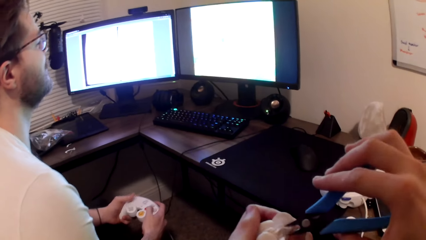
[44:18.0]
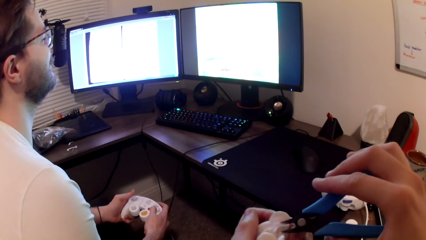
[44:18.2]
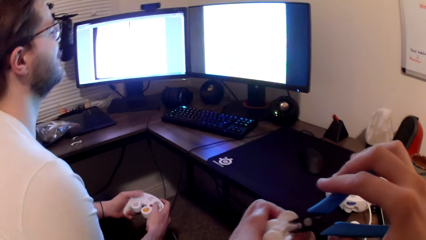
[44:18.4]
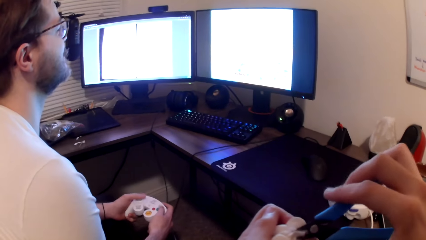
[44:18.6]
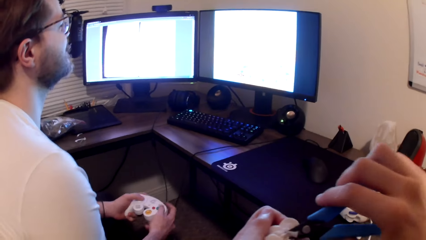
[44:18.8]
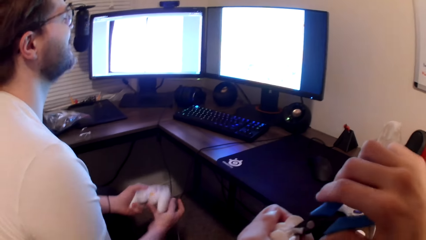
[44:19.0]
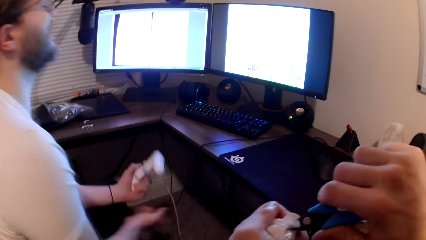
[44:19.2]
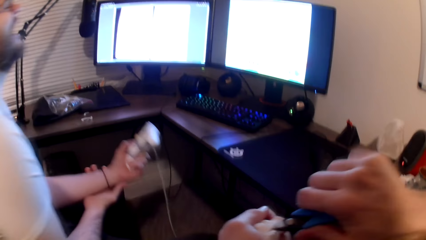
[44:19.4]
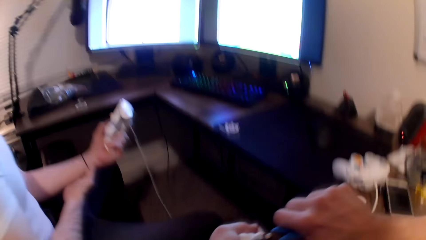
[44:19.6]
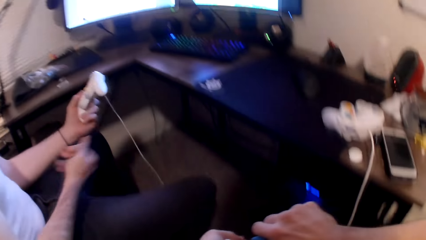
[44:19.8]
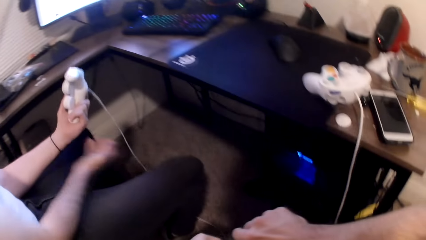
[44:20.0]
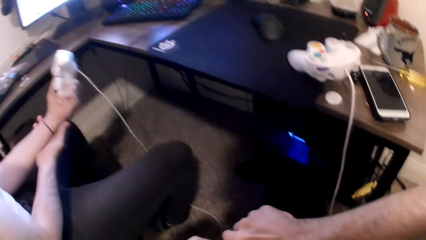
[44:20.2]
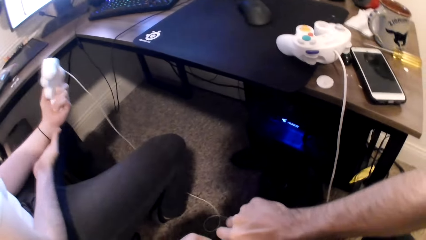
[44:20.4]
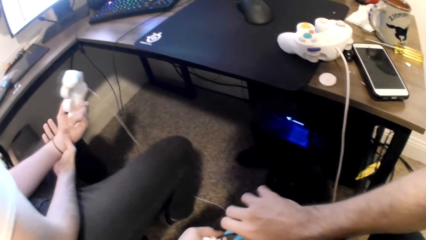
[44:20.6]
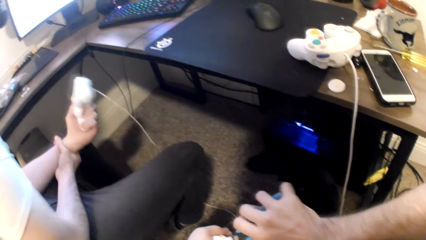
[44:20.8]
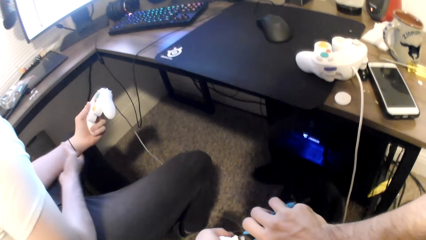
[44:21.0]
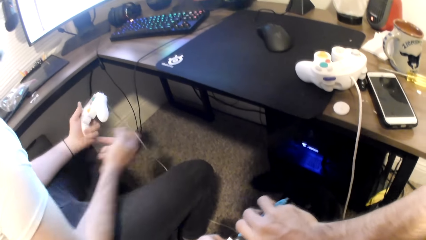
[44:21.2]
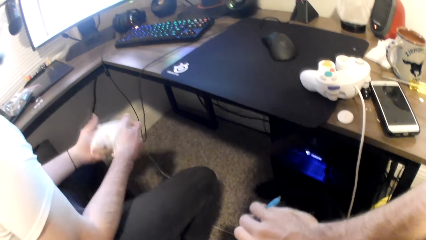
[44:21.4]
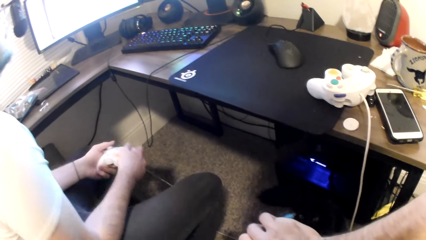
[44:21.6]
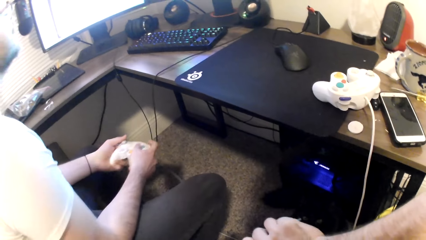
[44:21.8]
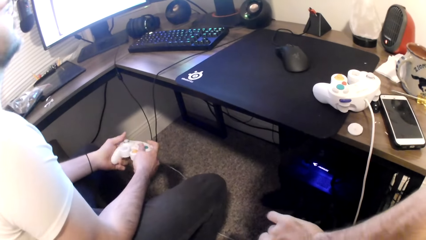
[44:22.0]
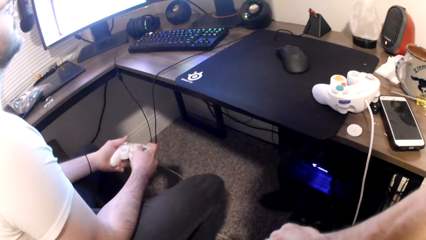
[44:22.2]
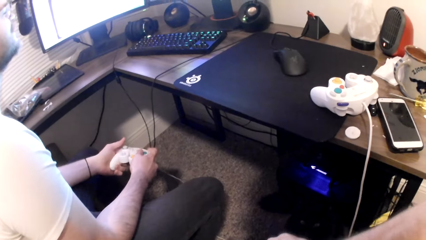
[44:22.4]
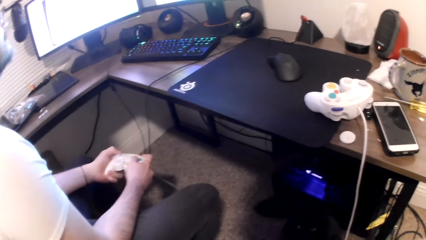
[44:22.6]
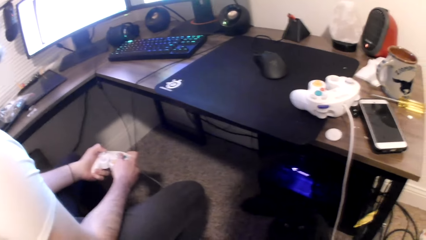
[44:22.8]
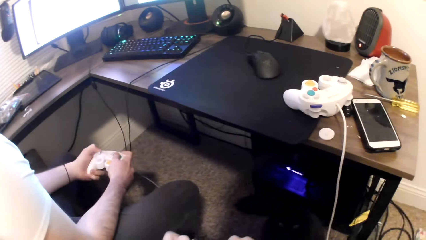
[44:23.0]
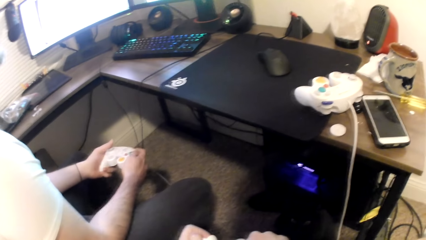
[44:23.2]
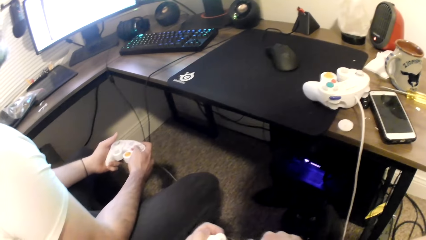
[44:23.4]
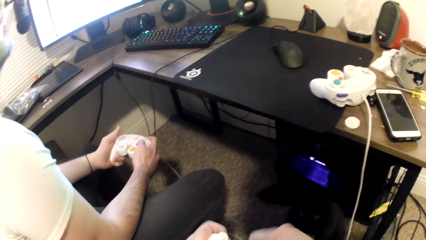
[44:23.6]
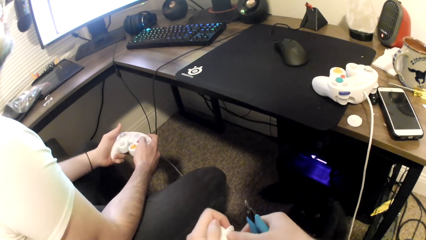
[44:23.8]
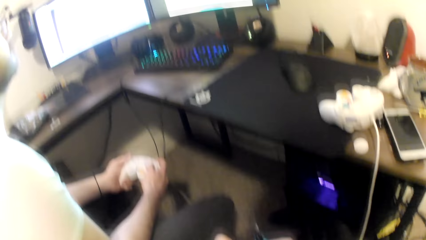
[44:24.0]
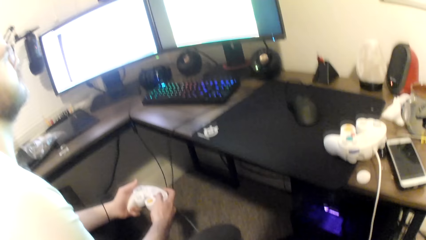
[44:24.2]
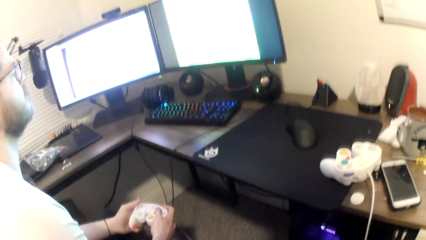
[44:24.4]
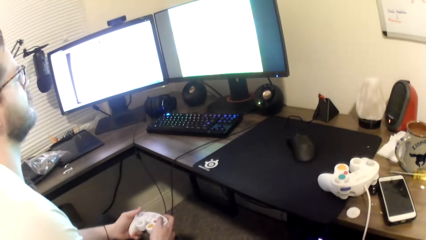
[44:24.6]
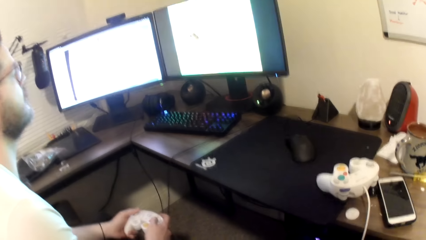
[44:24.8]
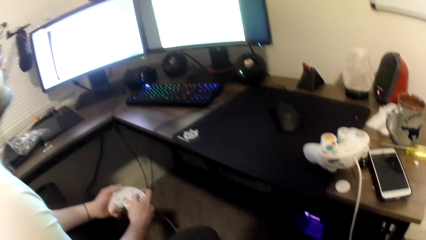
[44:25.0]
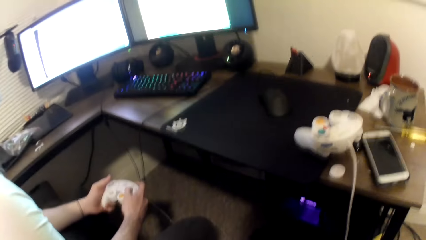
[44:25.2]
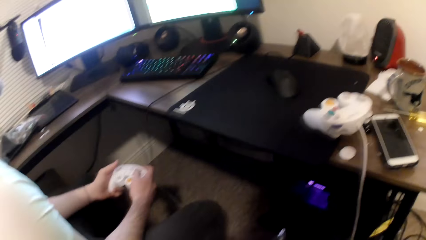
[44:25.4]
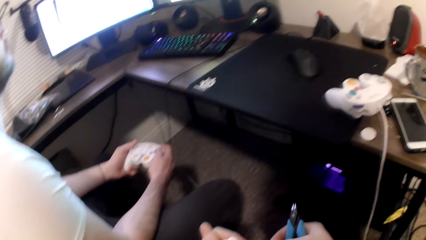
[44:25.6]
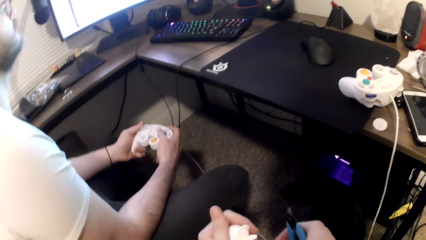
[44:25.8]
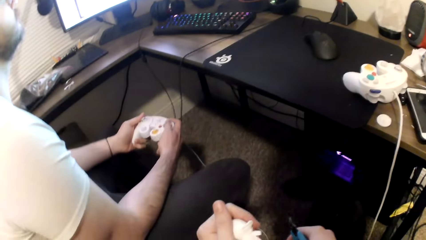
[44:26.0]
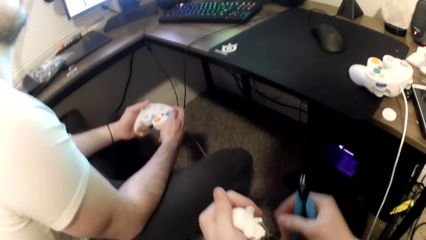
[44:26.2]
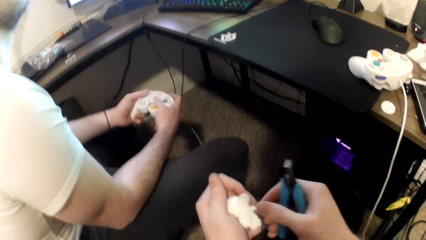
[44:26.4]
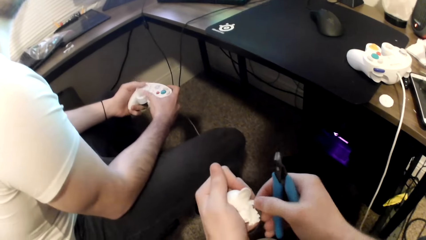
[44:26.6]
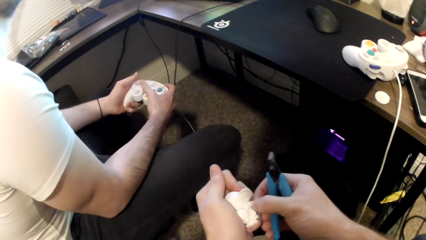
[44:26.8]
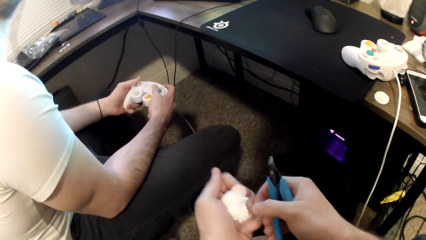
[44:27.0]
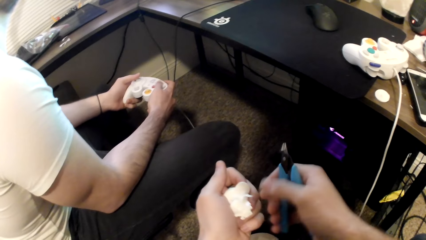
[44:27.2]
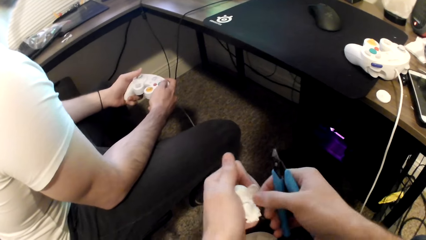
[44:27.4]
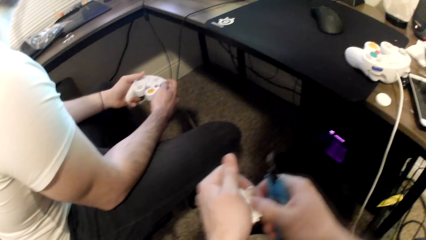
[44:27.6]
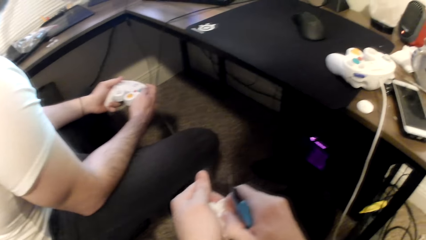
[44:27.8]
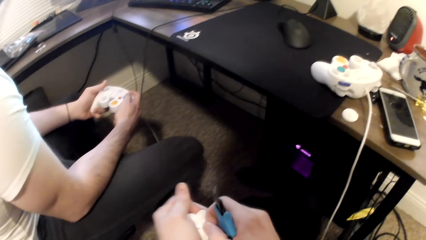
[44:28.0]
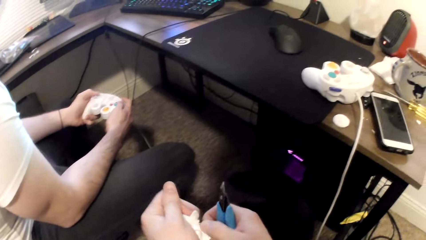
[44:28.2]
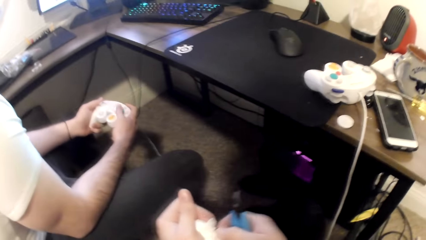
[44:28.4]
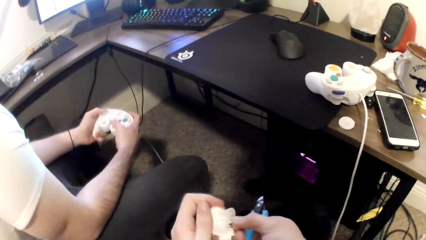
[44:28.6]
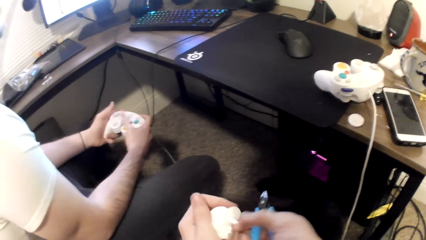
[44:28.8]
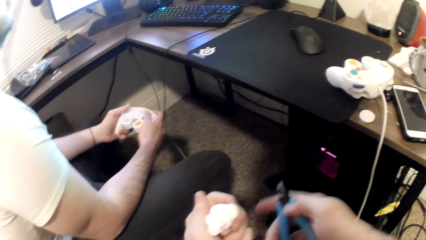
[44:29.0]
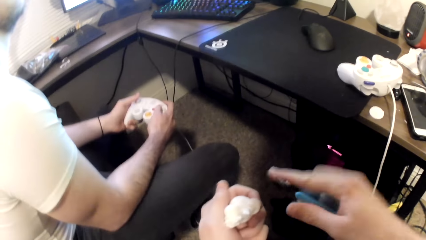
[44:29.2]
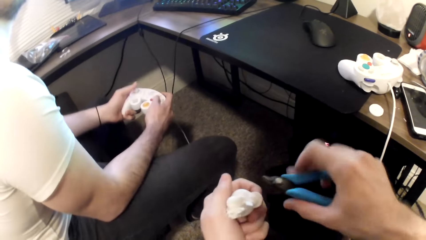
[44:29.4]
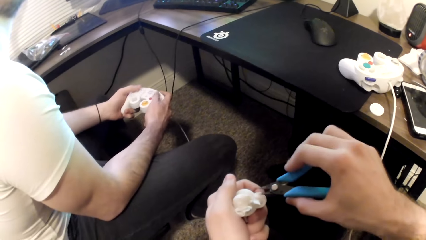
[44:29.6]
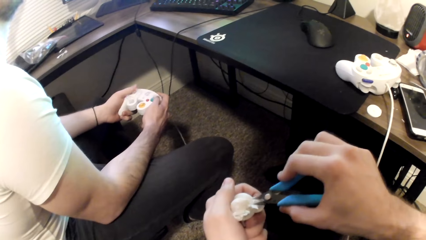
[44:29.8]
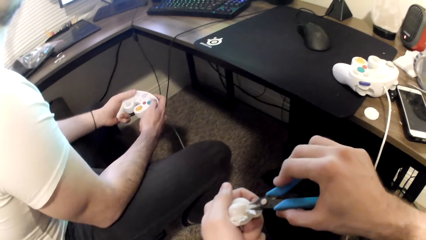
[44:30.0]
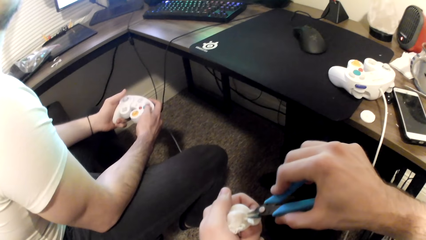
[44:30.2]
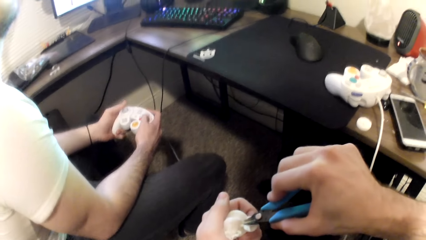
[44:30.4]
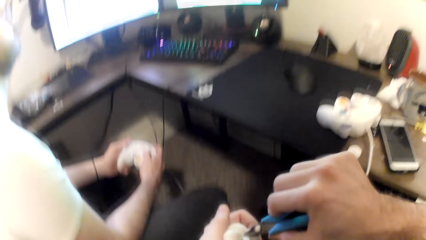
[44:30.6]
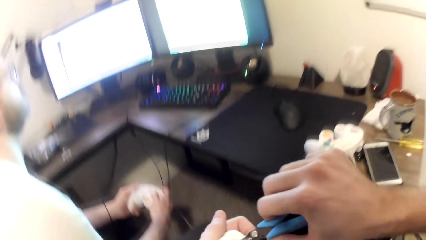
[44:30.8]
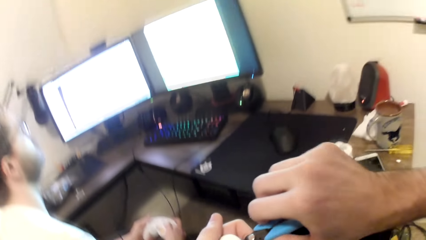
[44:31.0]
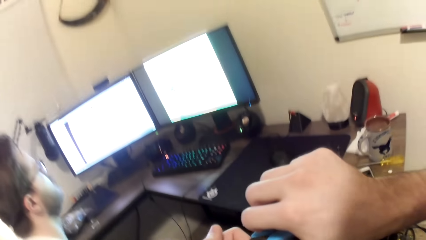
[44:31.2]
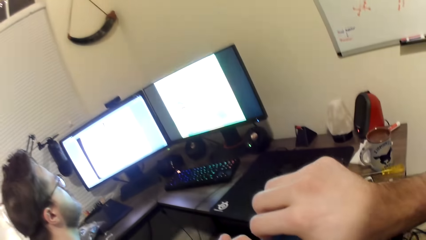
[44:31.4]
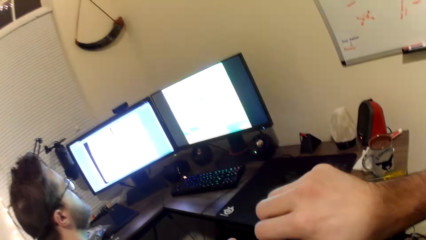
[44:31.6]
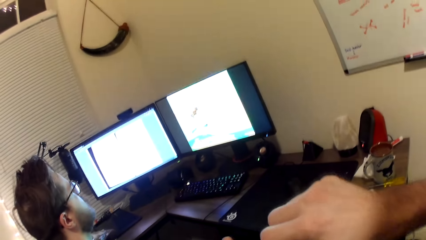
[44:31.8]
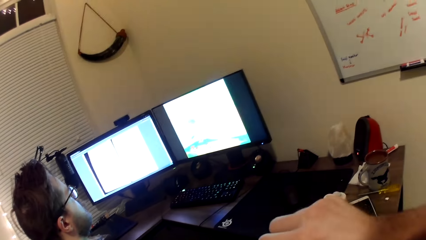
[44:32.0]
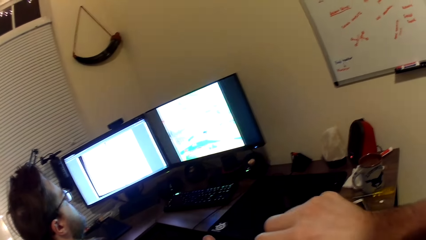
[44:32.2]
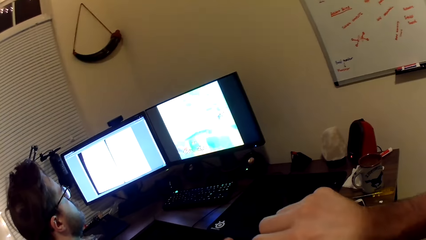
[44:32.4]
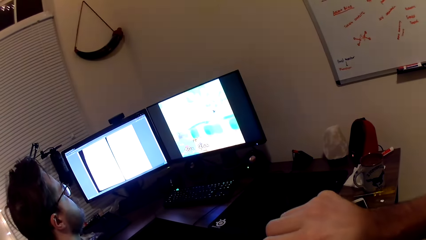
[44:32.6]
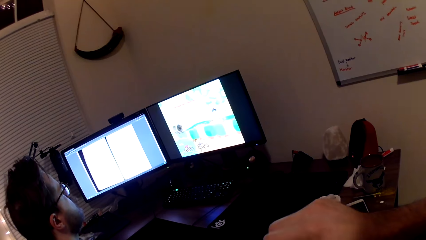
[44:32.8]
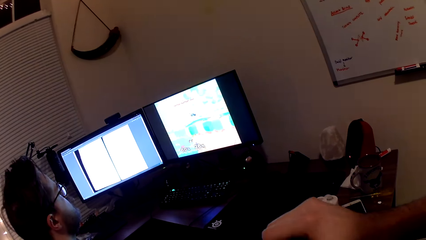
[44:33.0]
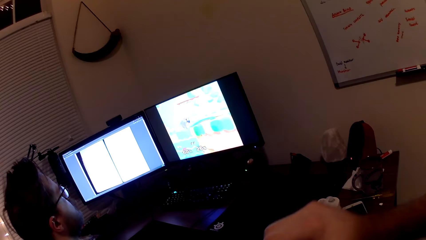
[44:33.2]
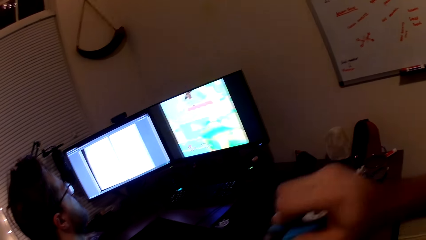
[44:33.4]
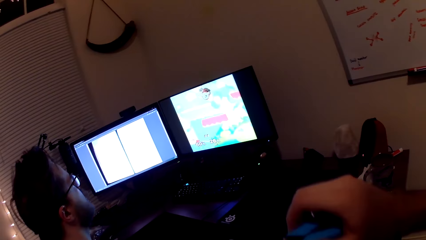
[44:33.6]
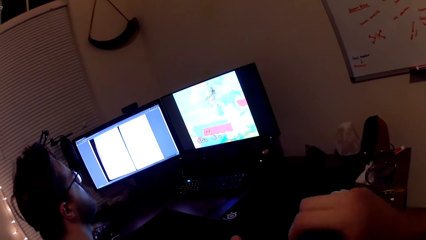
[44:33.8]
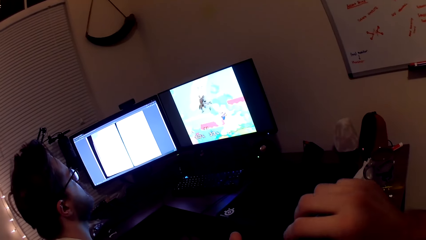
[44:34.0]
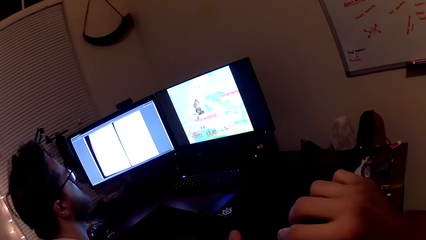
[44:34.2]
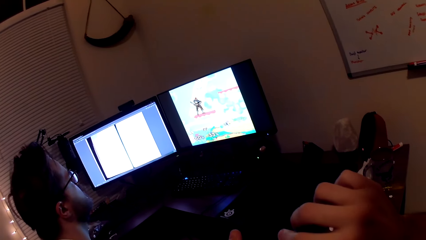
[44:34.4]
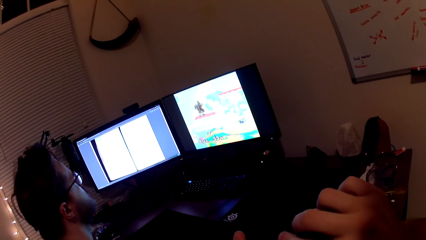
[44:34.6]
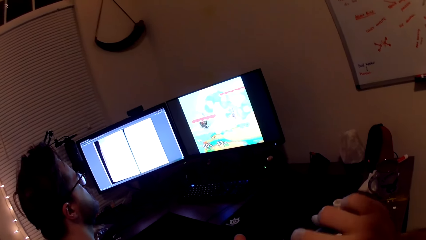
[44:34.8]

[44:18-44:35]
The camera wearer cuts the art toy with the pliers. A person plays a game on the computer. The camera wearer plucks a part of the art toy. They cut the art toy with the pliers.
